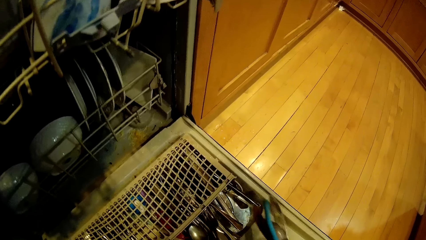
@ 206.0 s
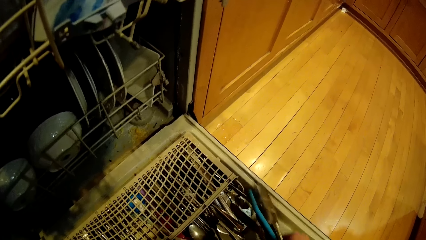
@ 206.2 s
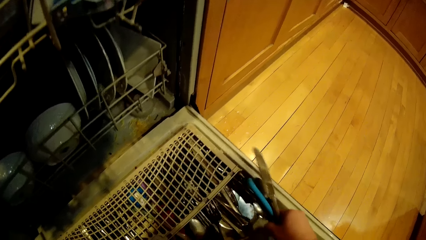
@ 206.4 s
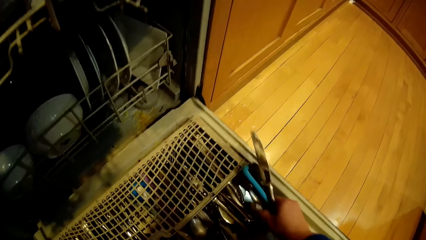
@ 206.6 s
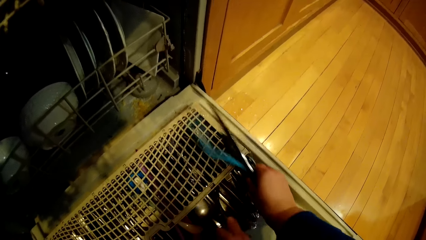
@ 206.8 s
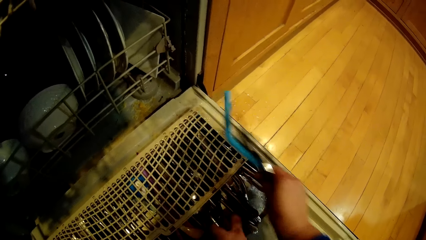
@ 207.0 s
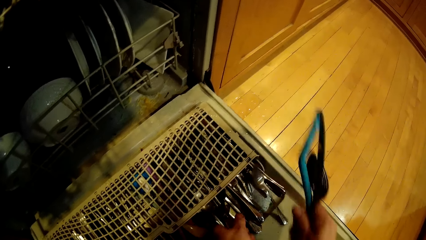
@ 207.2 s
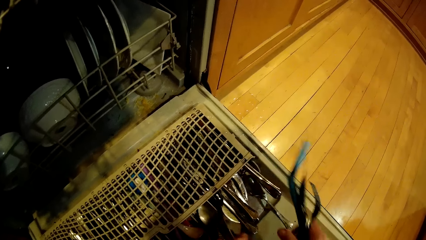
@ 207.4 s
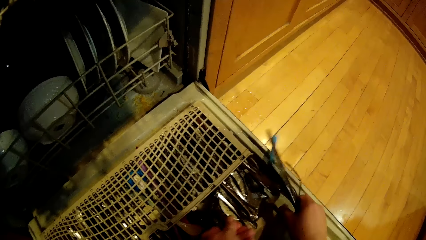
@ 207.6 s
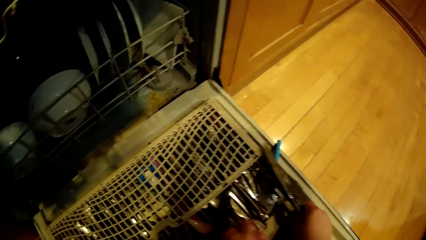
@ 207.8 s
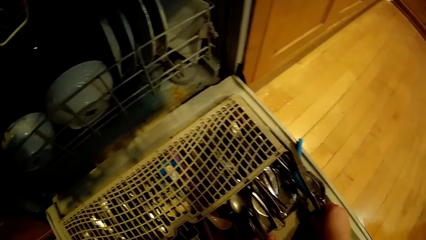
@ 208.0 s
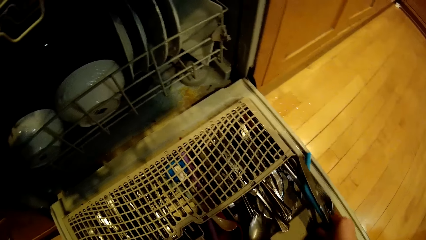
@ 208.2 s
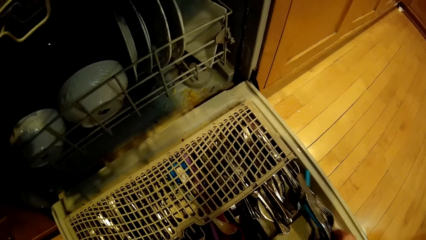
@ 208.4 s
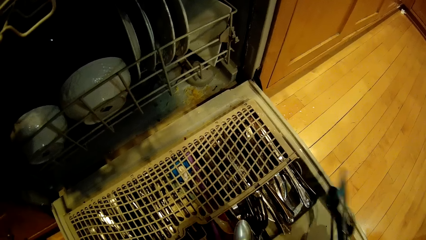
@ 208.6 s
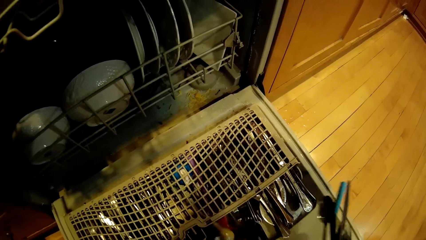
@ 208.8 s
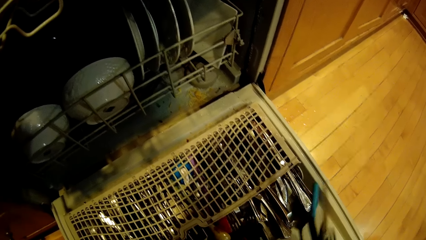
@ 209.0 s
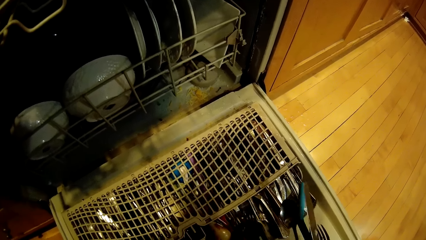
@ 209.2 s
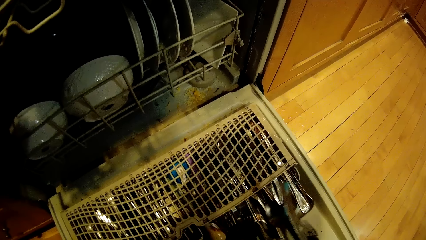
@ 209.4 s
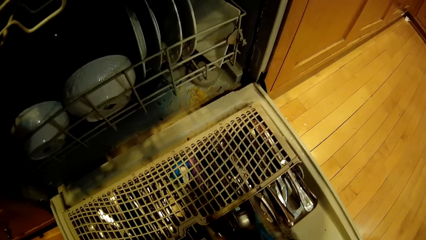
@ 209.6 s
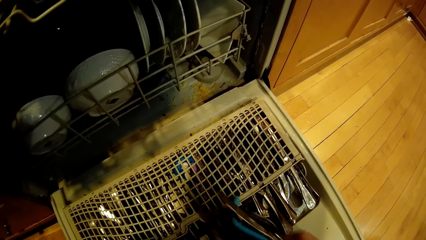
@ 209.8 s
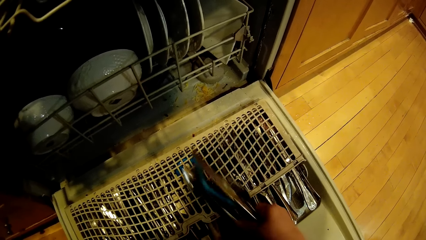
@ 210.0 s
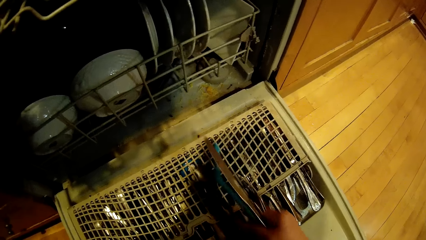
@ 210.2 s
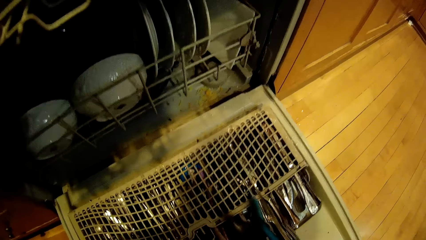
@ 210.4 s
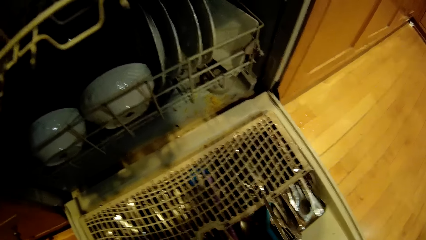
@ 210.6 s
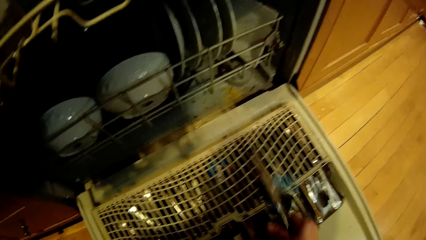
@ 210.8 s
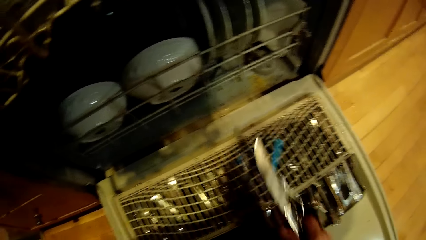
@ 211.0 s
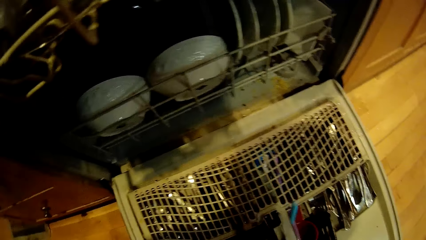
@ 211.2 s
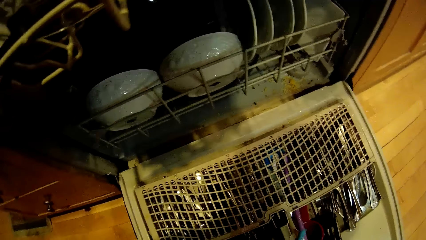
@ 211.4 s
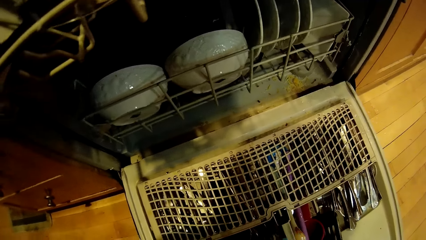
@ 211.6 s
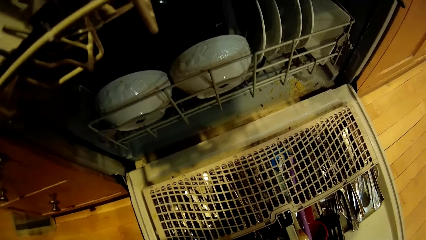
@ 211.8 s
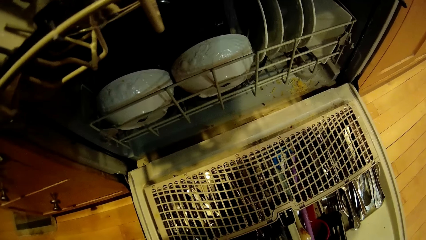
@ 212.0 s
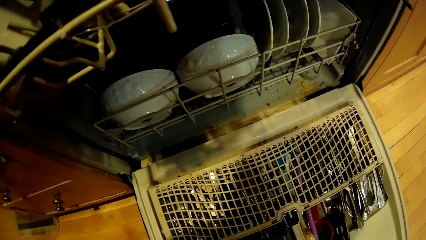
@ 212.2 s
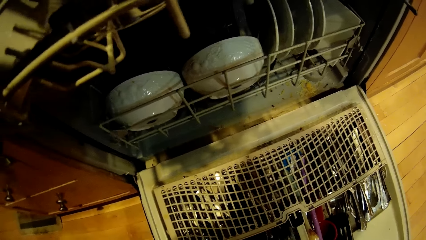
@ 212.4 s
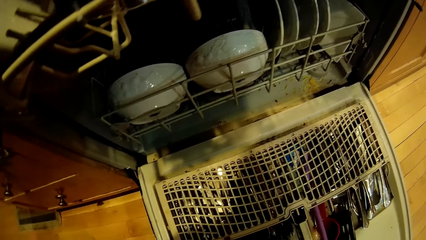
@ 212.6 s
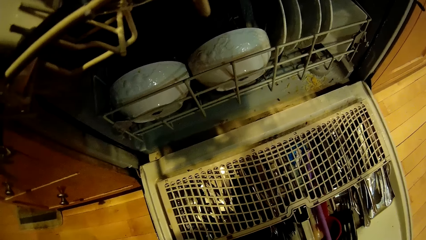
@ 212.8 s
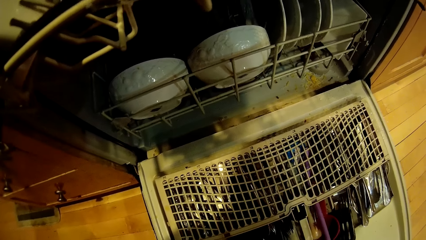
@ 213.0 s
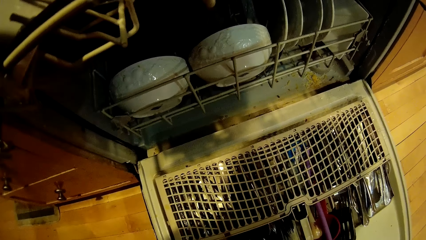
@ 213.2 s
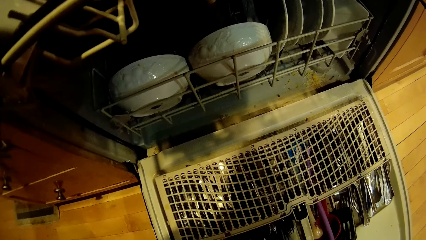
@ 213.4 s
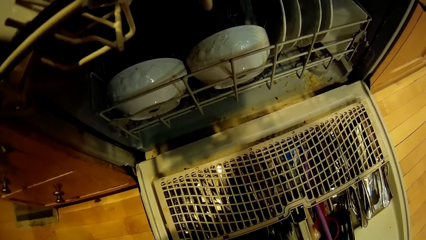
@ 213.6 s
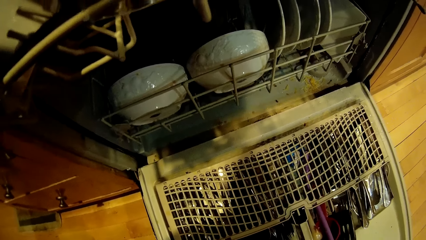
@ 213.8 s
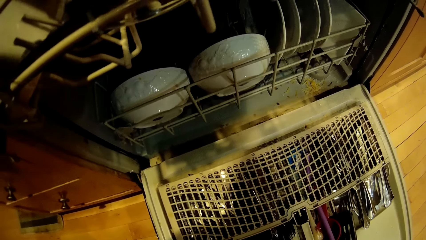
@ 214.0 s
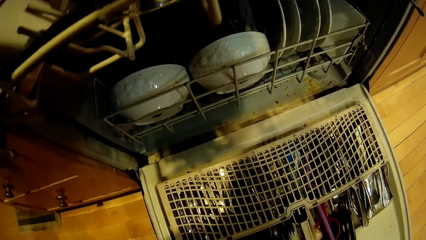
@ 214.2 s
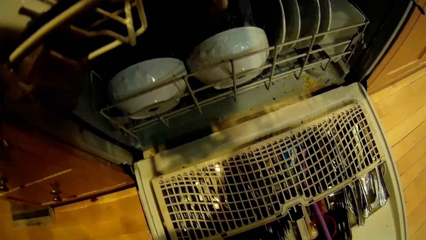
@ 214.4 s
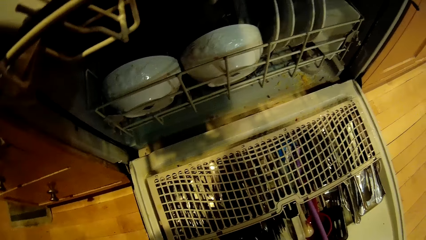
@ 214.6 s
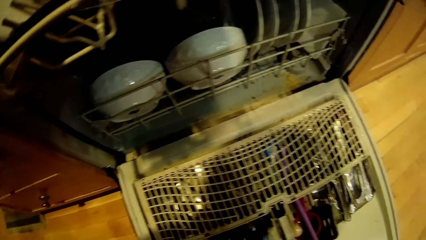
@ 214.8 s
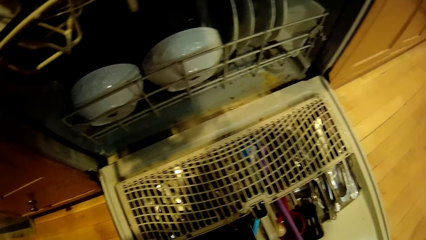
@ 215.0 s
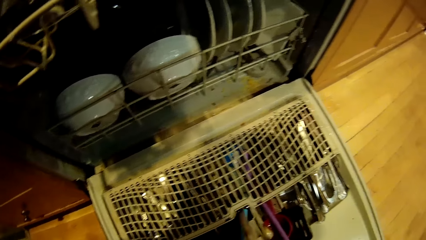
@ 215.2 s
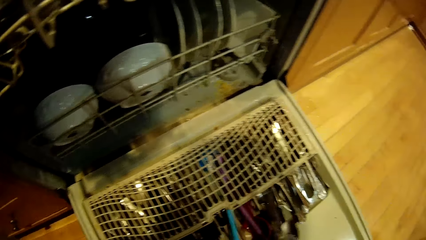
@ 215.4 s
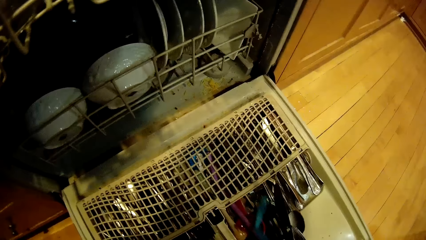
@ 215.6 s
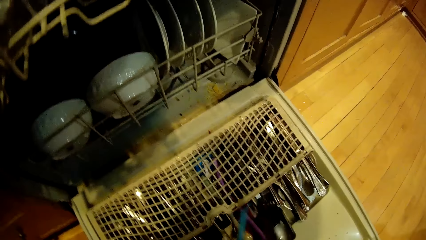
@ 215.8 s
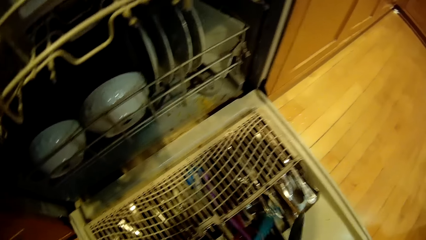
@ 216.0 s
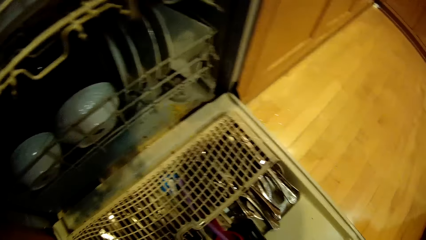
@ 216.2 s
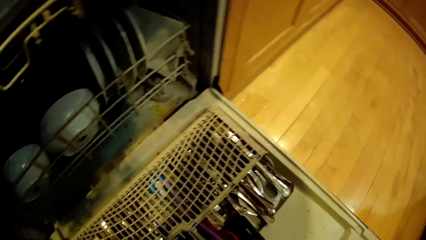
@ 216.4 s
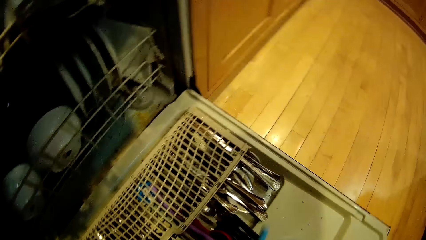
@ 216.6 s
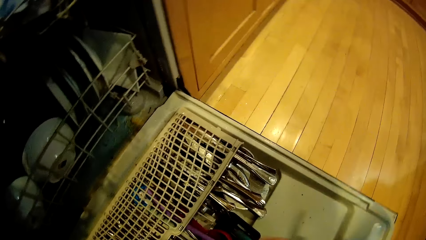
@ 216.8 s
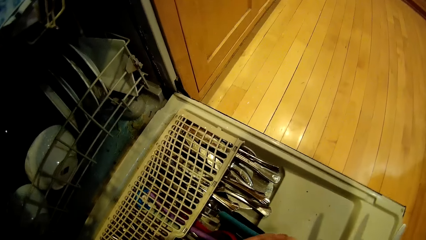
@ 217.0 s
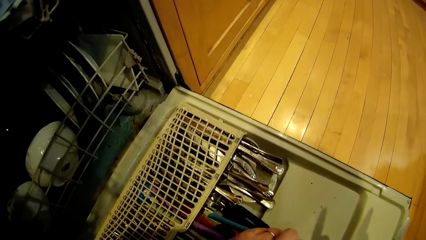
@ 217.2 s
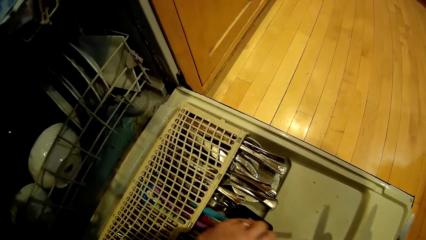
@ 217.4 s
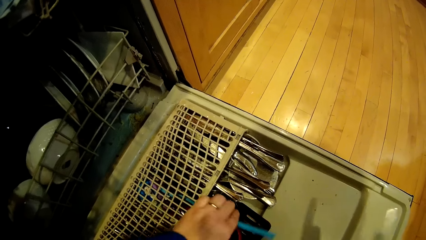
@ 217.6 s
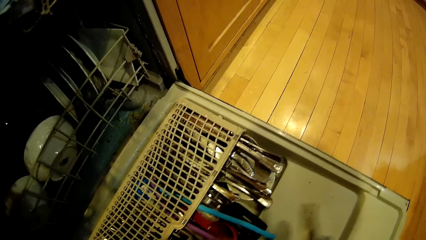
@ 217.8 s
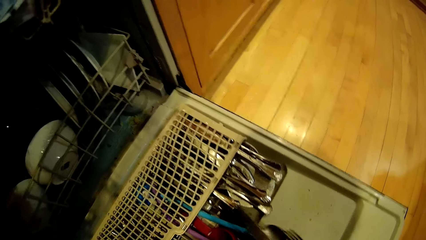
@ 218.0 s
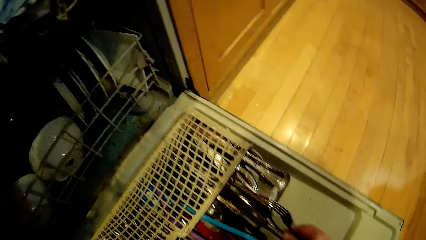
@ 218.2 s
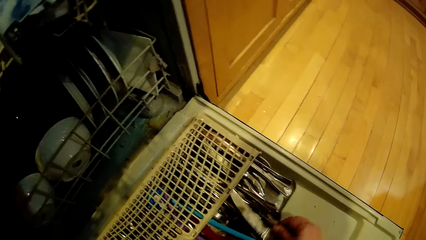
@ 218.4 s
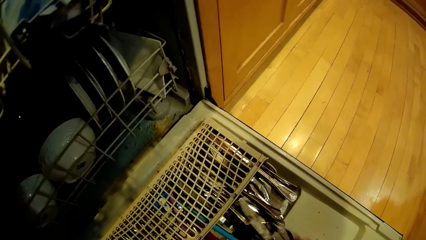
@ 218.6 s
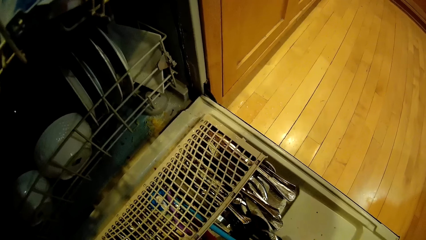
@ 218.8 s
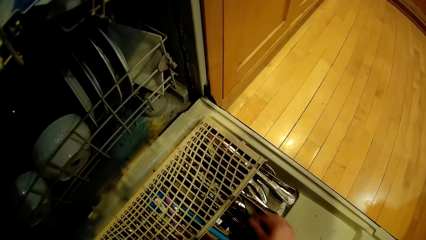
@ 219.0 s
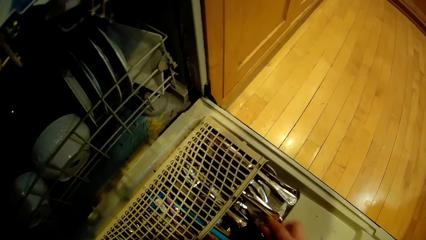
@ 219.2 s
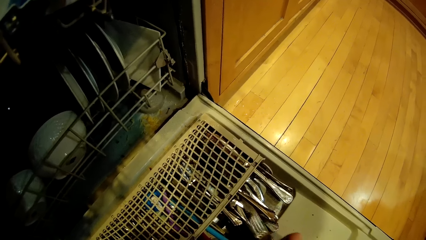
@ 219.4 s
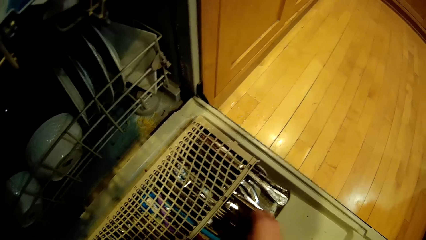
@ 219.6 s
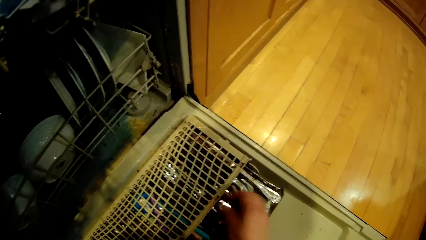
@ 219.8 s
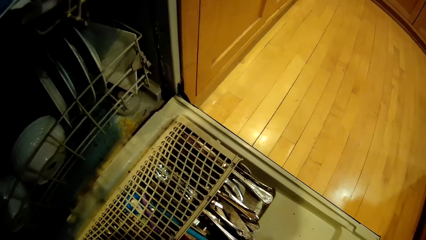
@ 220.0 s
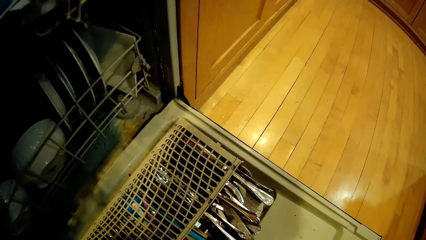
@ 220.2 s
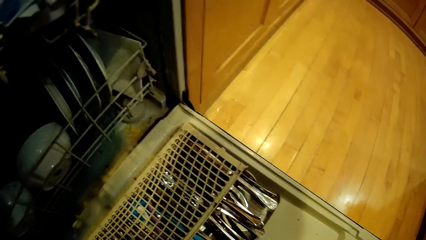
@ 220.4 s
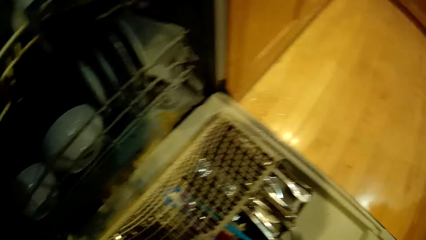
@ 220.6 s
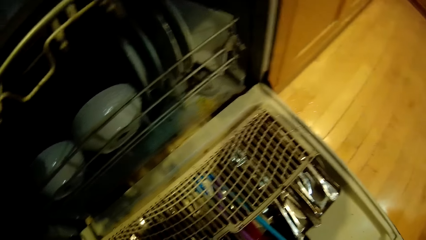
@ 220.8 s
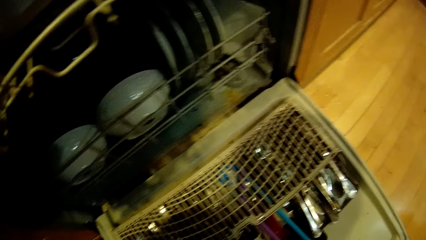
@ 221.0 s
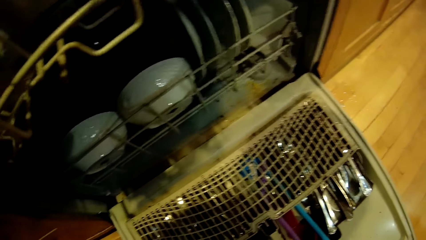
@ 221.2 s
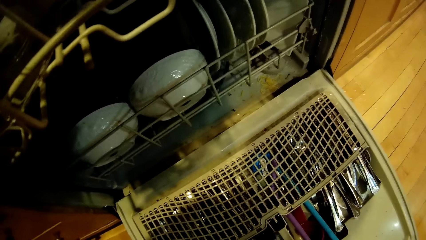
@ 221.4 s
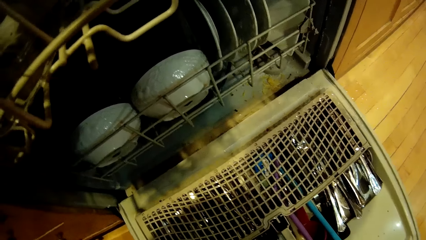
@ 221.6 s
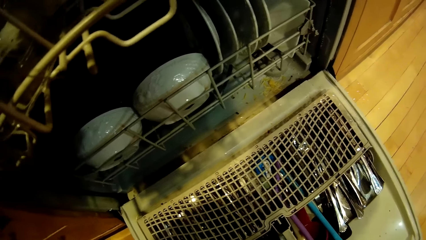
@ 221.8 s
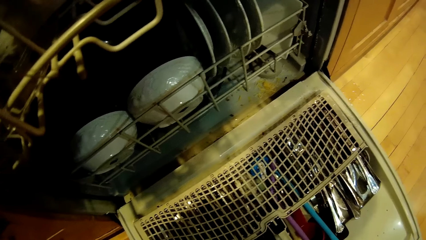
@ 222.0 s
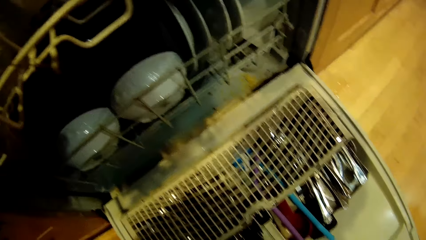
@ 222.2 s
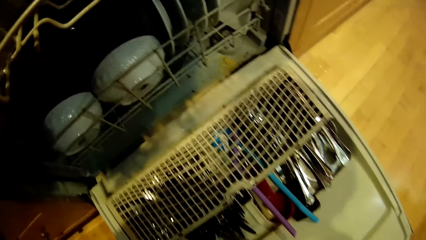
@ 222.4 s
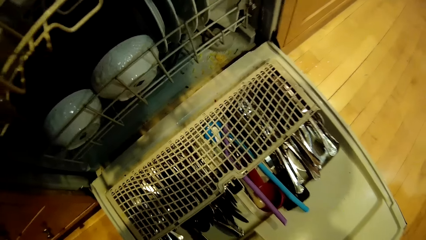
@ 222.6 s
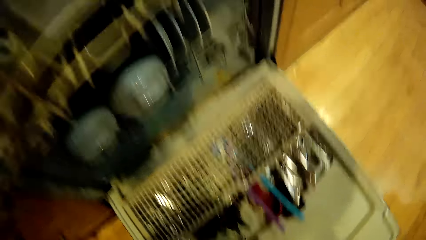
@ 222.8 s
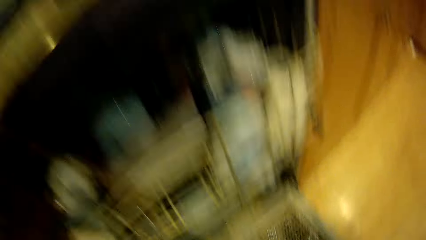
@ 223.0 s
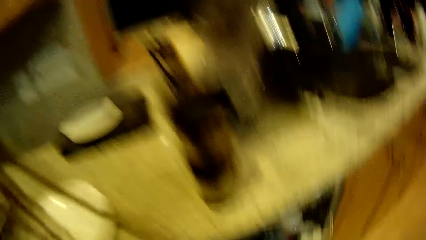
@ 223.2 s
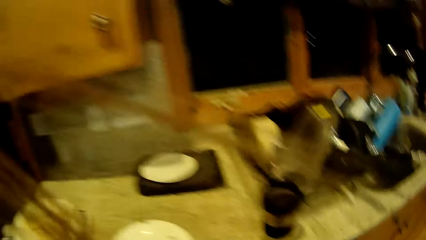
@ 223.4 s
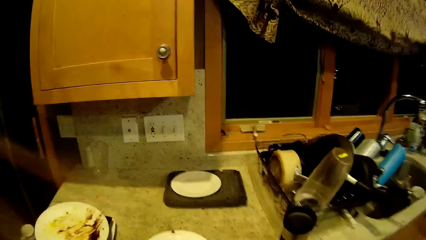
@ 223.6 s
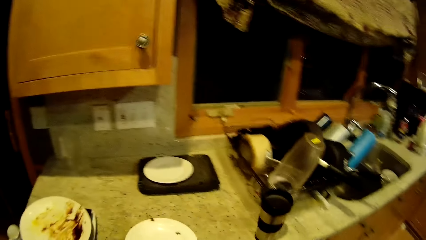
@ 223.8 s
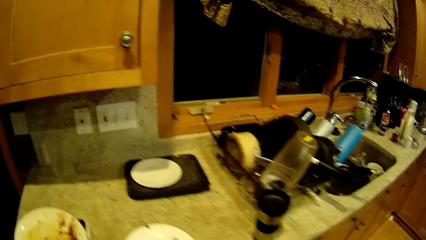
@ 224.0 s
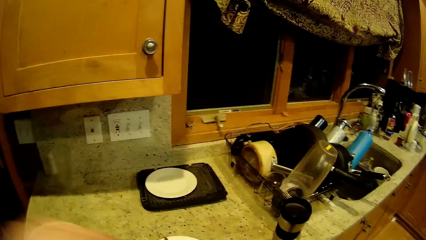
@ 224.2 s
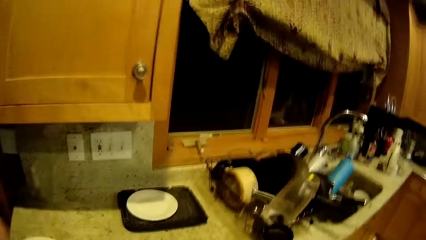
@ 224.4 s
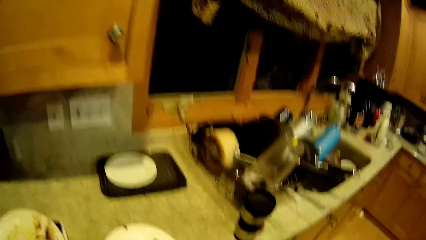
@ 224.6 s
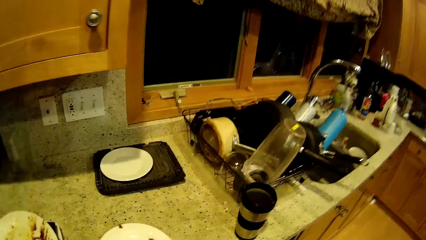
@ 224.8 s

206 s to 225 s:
The camera wearer arranges cutlery in the dishwasher. They take a spoon from the cabinet.
